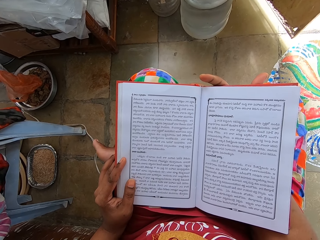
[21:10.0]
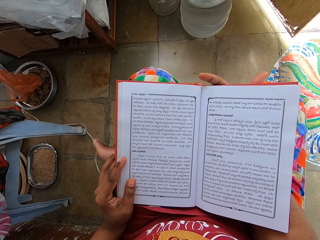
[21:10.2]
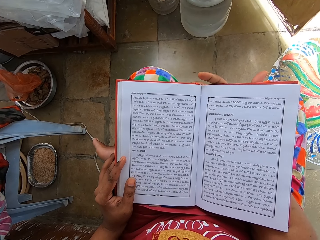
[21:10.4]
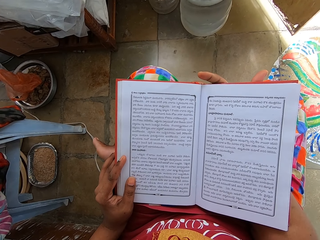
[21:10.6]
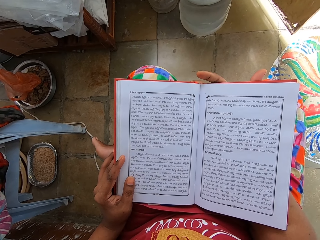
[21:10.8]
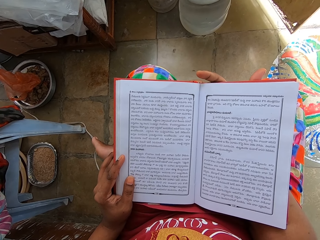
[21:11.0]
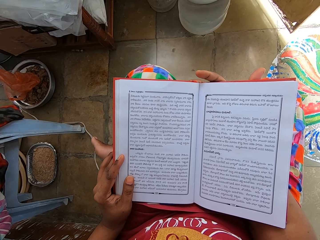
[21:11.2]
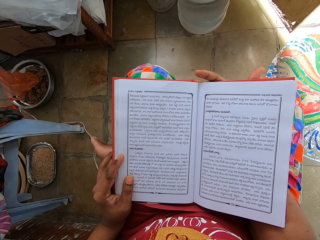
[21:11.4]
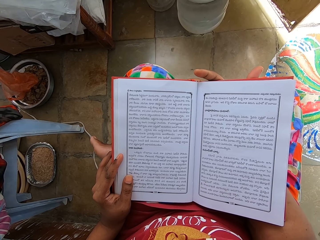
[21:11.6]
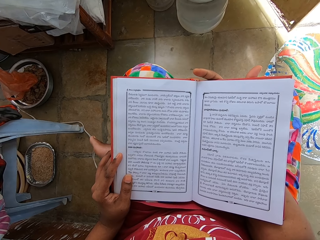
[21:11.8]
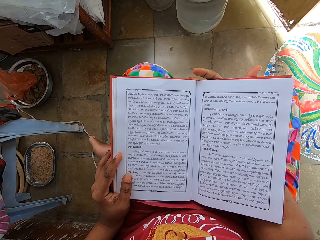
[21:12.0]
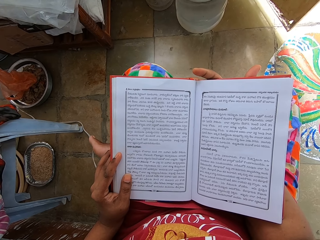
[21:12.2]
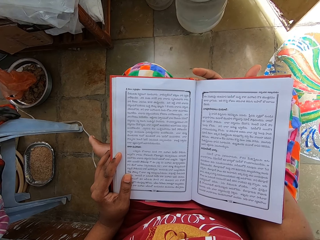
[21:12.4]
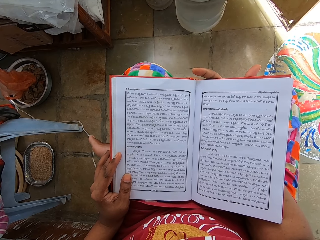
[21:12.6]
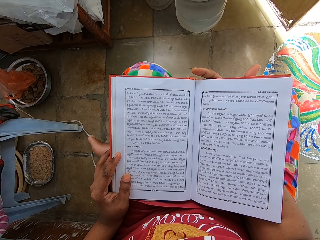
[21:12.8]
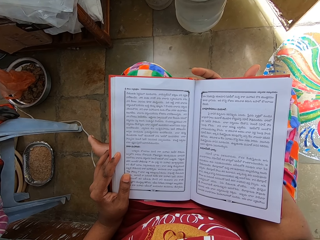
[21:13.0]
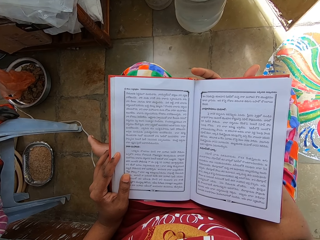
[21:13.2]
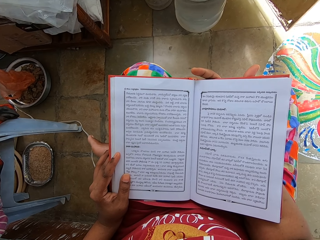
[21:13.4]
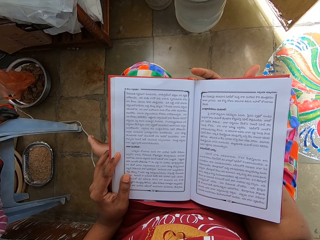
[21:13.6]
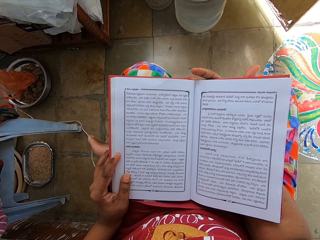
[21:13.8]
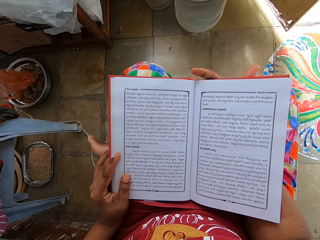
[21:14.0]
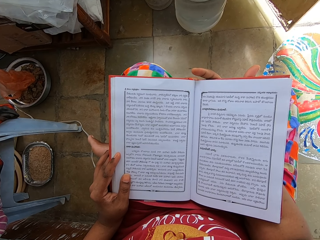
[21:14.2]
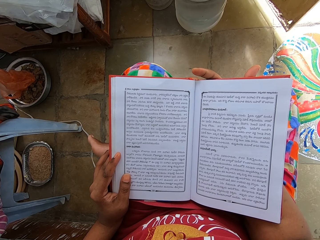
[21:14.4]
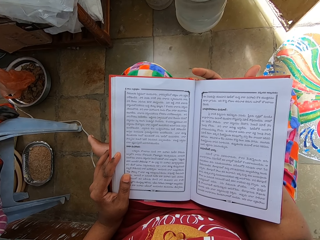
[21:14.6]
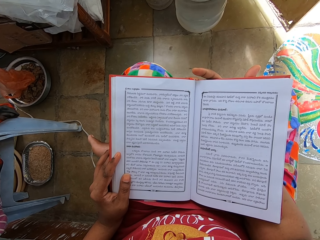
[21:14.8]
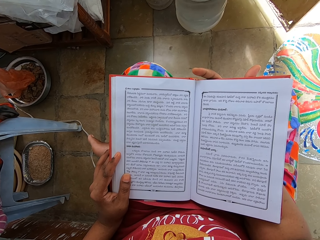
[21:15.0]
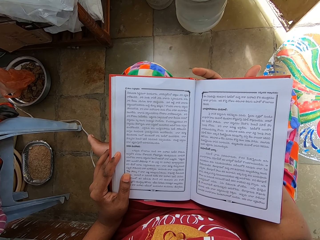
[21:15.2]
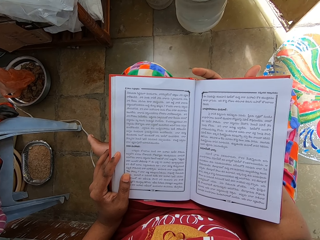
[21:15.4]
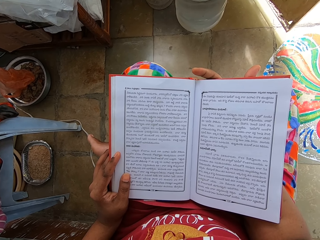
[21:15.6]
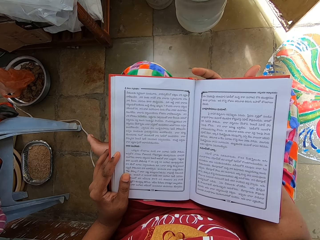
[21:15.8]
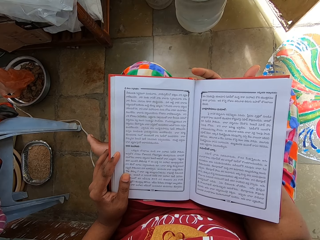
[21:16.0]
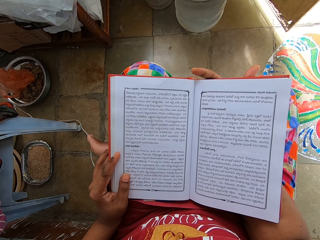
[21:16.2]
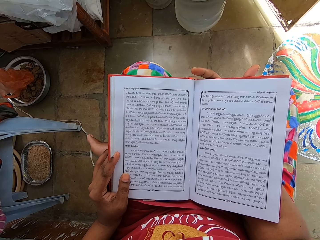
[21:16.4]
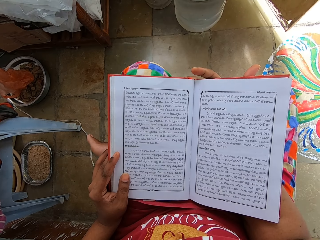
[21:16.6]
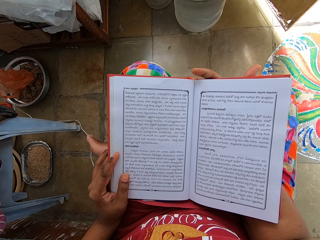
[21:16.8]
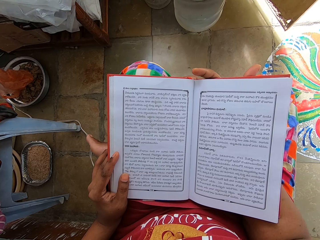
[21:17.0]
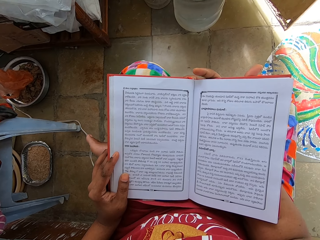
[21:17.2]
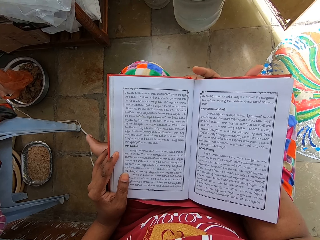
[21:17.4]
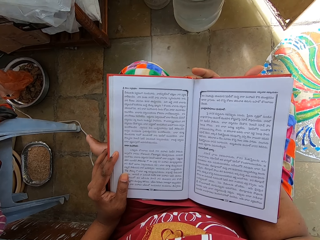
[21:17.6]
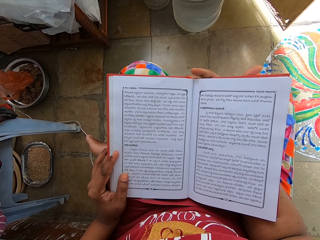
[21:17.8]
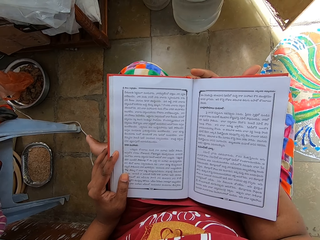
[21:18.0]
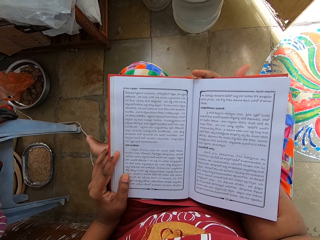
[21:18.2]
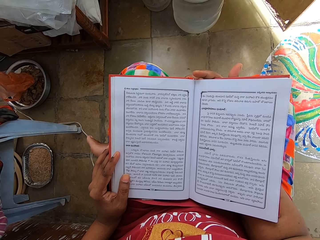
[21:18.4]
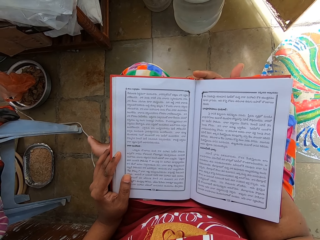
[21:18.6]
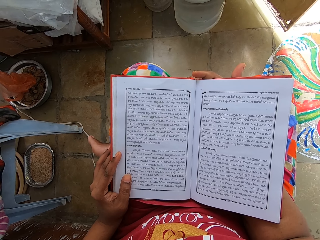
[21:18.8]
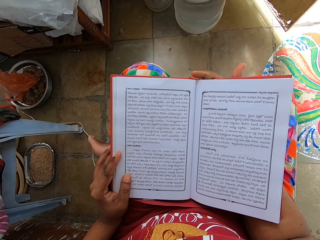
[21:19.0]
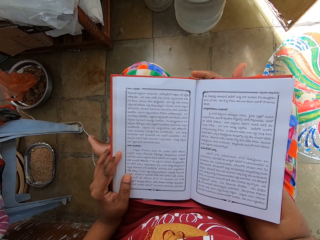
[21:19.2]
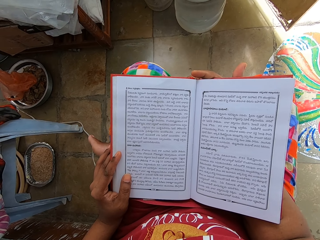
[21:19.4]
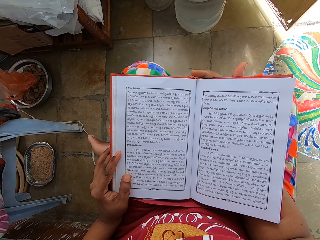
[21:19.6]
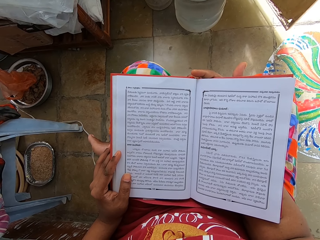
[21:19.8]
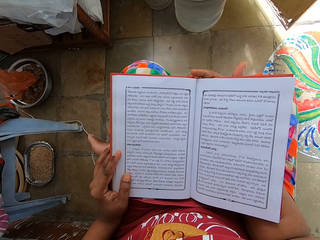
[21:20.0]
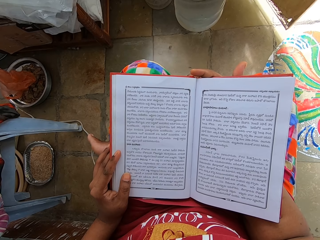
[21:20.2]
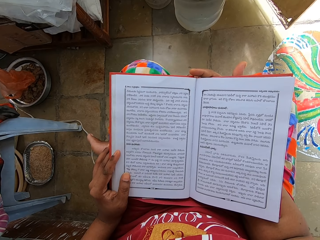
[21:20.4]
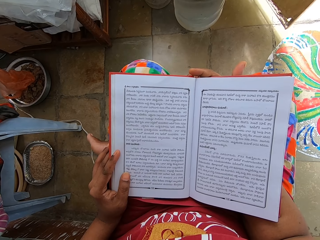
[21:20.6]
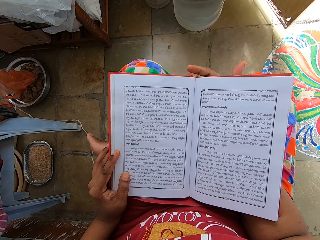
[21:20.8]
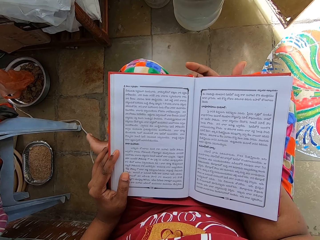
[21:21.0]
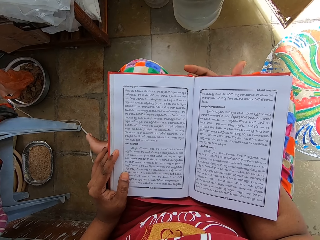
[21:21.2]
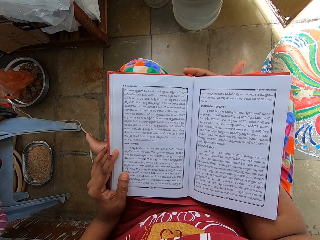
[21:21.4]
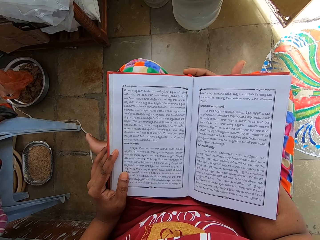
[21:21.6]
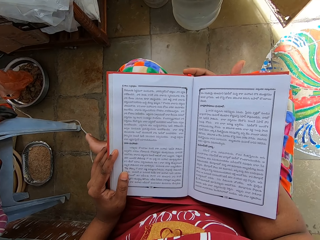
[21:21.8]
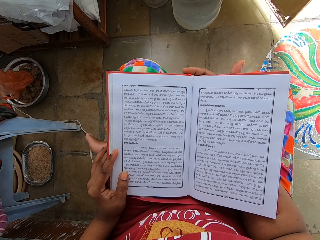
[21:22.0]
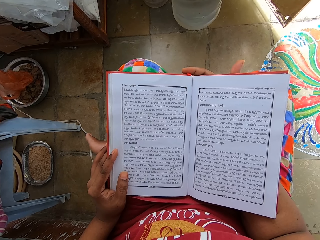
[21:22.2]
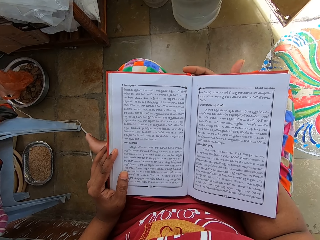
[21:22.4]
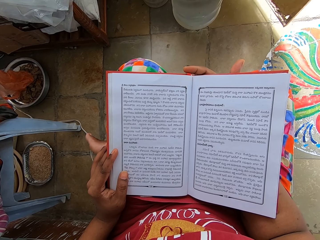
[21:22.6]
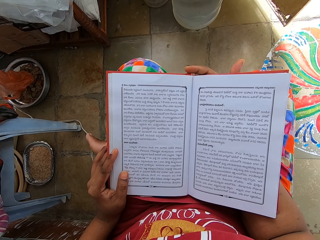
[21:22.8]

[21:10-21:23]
The camera wearer reads a book. They move a finger.

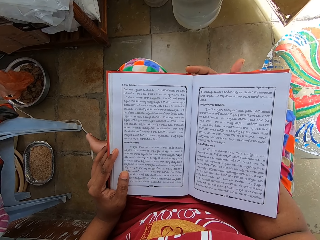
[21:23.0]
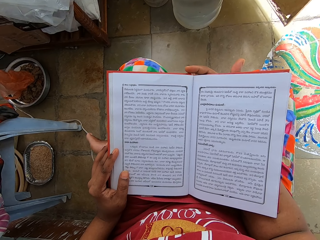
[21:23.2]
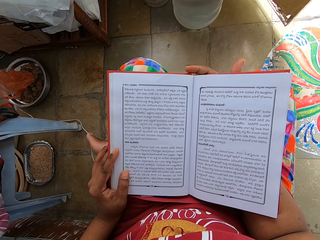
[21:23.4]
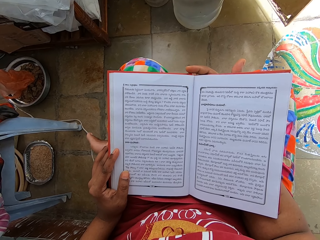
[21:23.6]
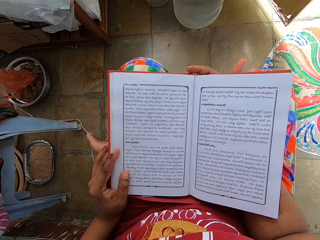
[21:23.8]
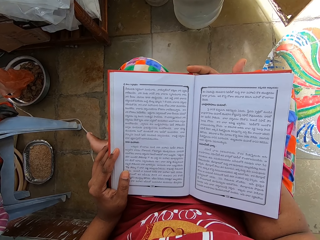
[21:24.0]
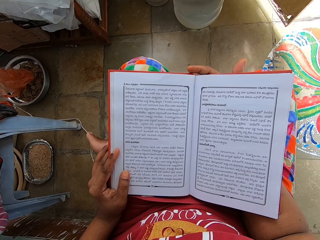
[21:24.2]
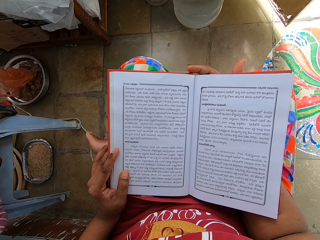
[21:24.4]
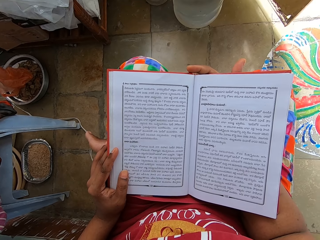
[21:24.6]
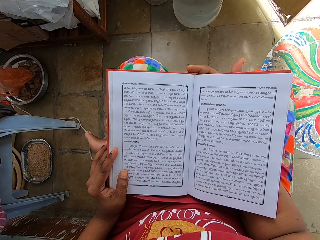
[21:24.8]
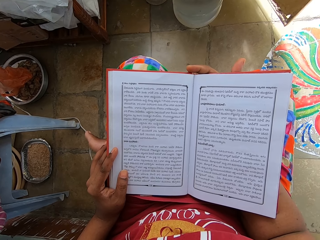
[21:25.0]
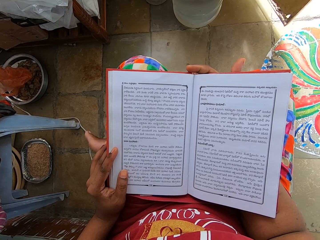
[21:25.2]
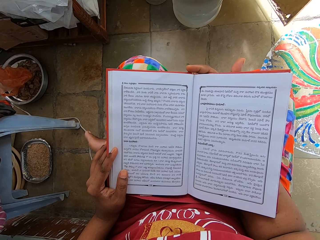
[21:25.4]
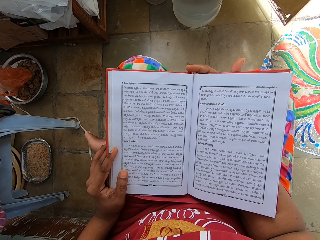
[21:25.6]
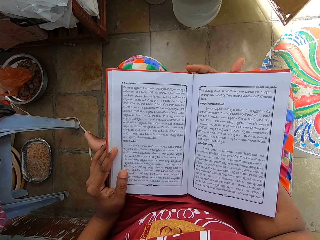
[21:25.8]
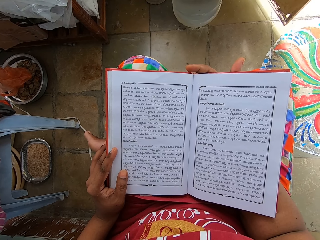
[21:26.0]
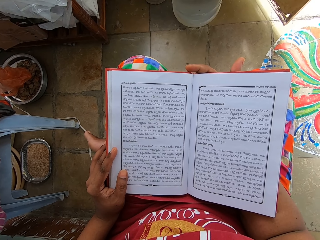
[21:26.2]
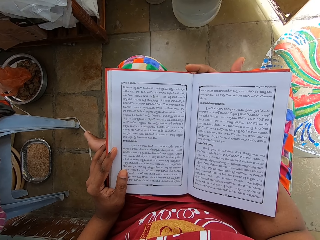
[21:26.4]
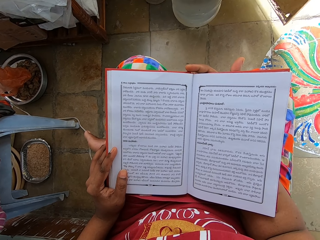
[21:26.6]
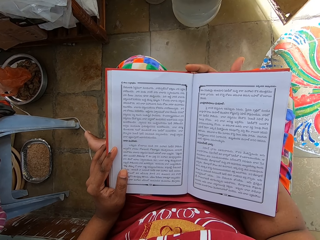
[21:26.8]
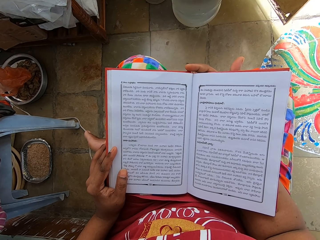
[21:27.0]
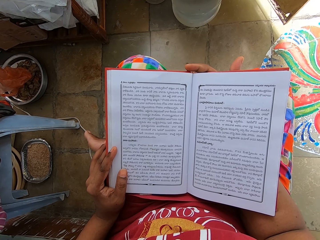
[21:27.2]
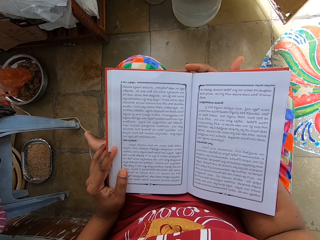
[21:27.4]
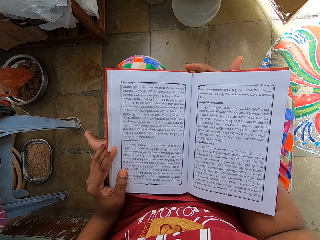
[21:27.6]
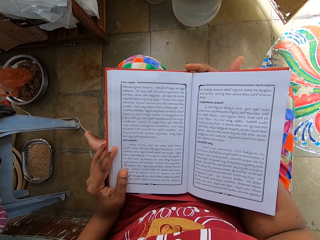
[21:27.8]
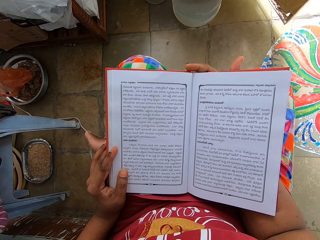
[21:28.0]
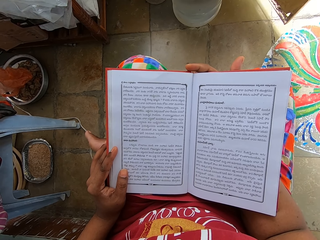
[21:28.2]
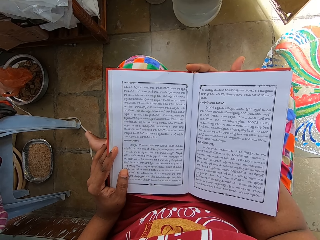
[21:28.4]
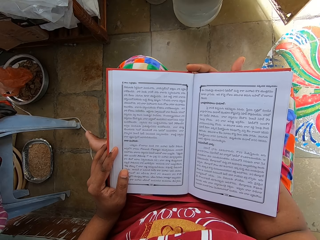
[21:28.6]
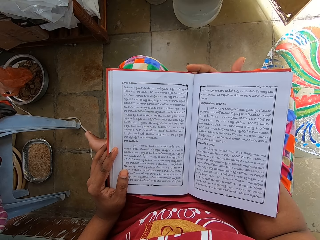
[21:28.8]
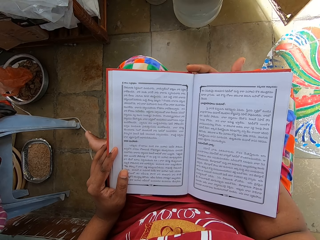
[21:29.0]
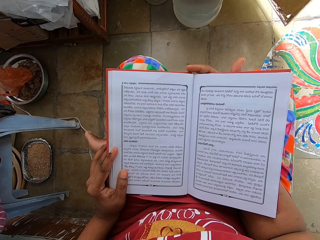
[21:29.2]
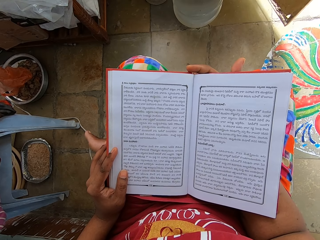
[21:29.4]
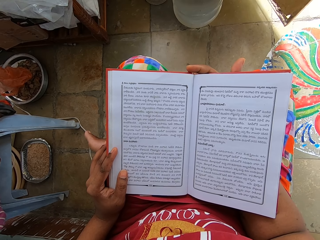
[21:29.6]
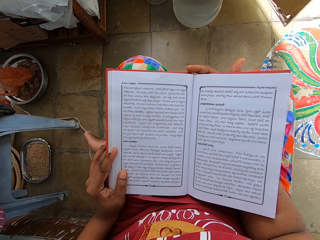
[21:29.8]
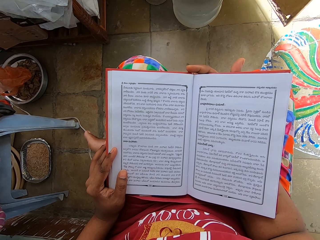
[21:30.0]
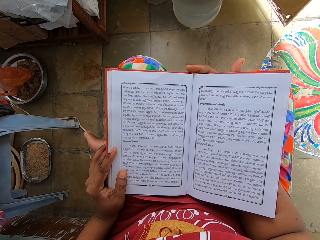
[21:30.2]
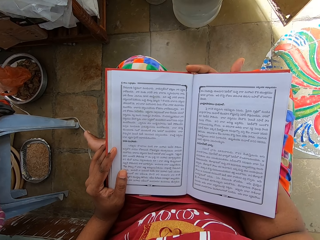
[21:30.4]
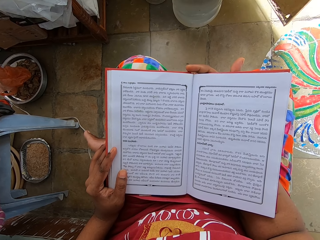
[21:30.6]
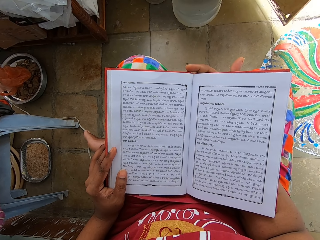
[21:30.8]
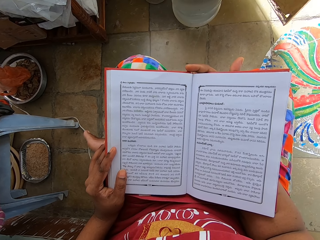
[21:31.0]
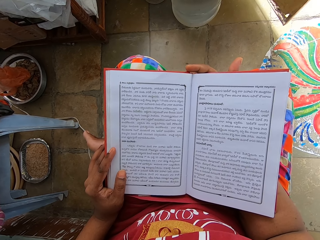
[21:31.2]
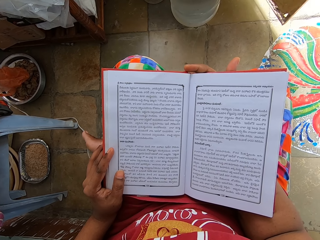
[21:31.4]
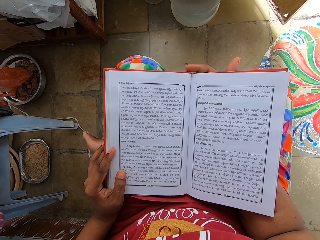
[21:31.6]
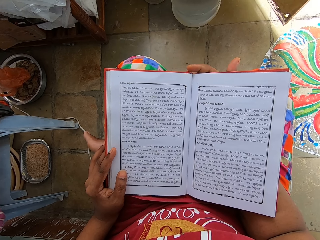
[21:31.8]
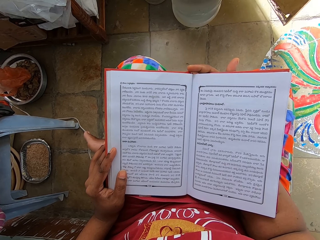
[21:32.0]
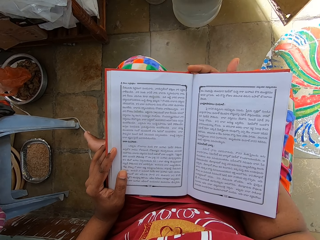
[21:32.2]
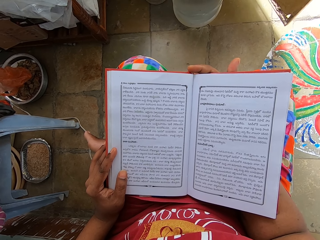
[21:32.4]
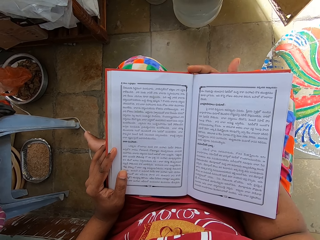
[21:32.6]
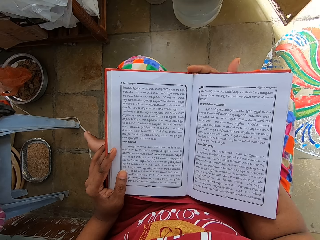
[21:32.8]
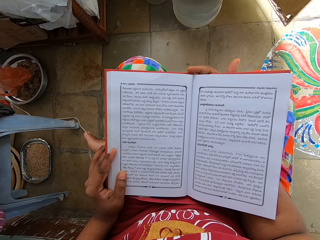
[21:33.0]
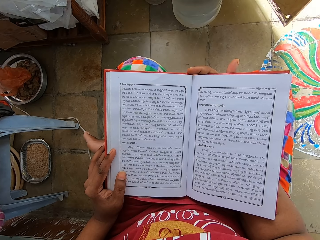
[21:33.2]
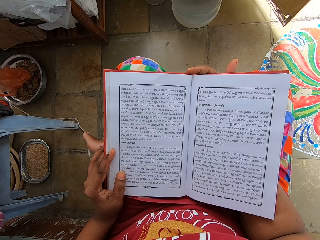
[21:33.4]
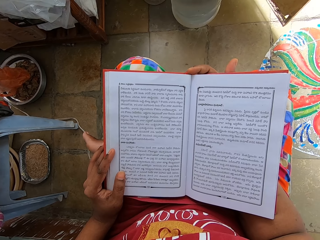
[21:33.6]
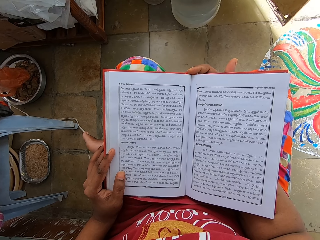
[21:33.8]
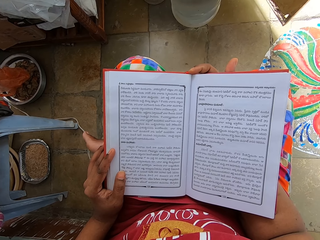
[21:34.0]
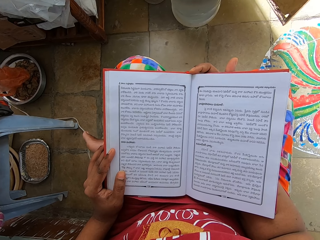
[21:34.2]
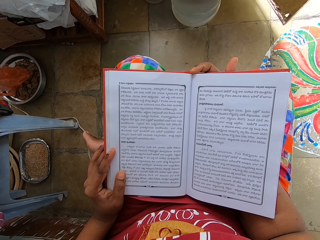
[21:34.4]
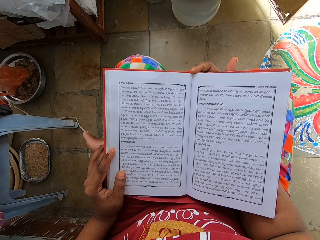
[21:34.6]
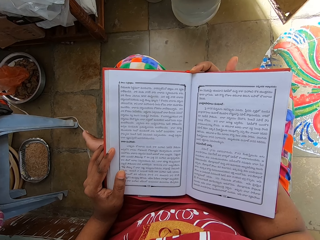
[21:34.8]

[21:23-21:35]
The camera wearer reads a book. They move a finger.
